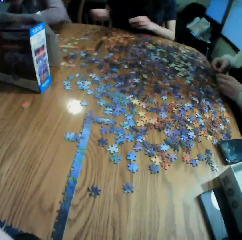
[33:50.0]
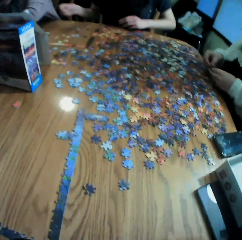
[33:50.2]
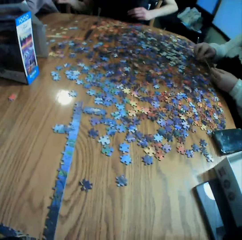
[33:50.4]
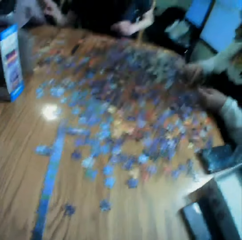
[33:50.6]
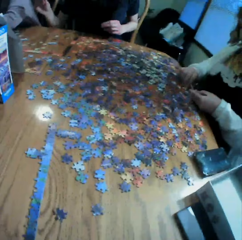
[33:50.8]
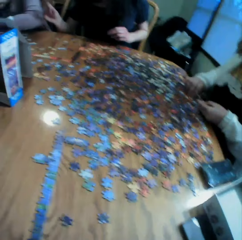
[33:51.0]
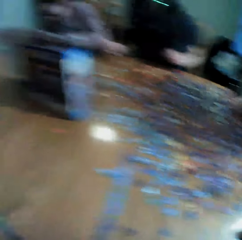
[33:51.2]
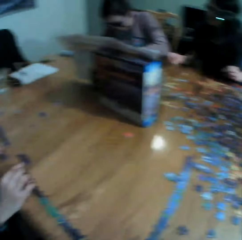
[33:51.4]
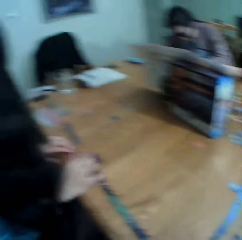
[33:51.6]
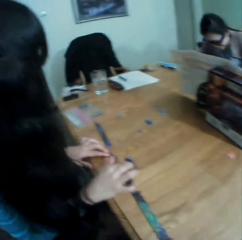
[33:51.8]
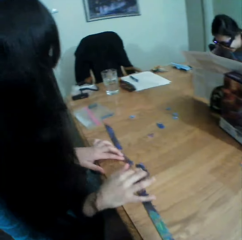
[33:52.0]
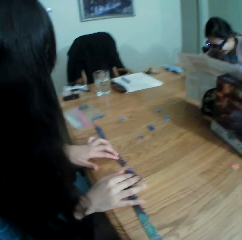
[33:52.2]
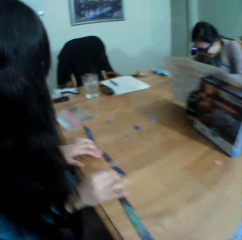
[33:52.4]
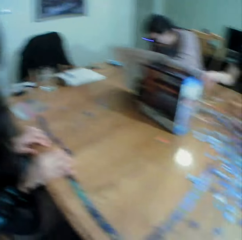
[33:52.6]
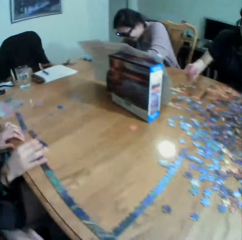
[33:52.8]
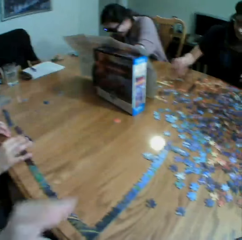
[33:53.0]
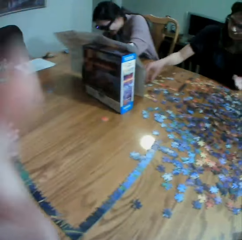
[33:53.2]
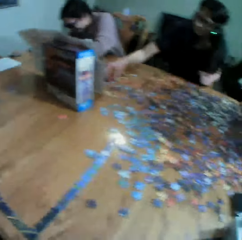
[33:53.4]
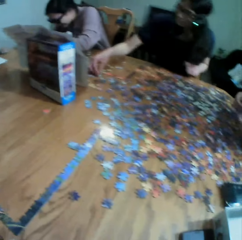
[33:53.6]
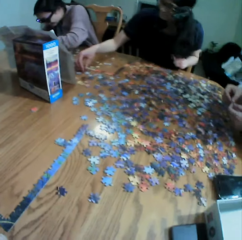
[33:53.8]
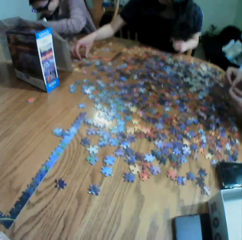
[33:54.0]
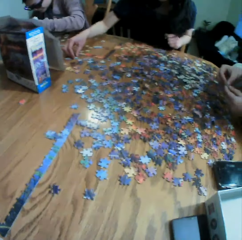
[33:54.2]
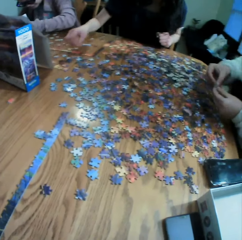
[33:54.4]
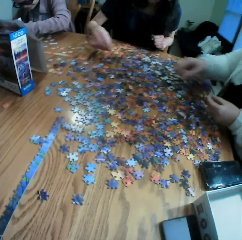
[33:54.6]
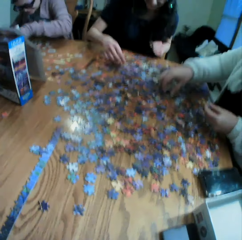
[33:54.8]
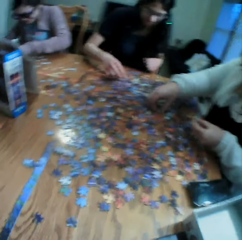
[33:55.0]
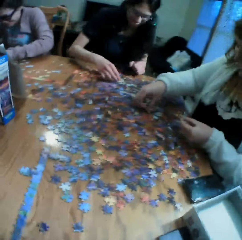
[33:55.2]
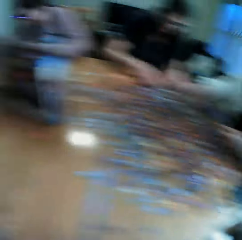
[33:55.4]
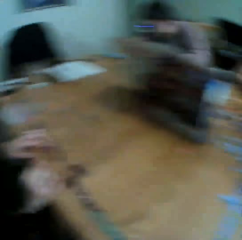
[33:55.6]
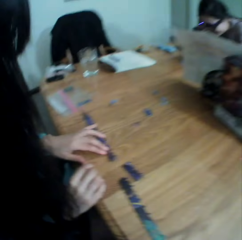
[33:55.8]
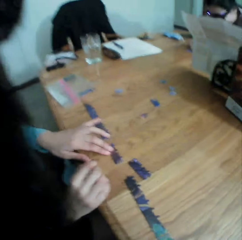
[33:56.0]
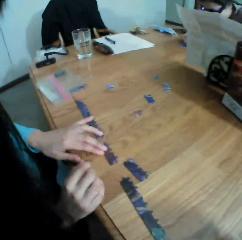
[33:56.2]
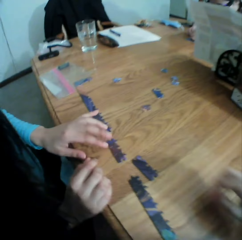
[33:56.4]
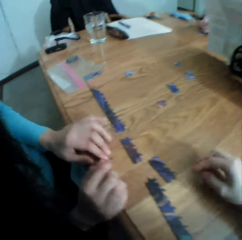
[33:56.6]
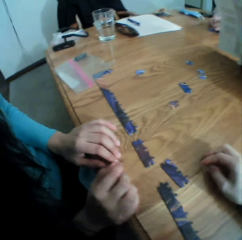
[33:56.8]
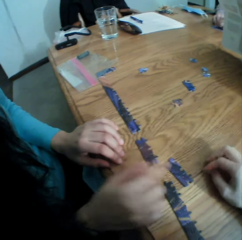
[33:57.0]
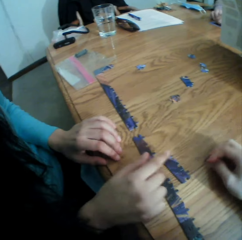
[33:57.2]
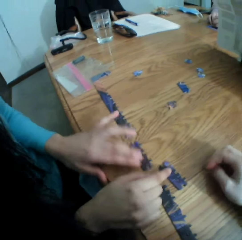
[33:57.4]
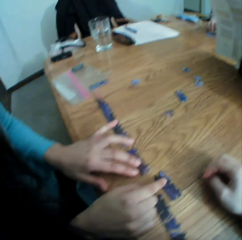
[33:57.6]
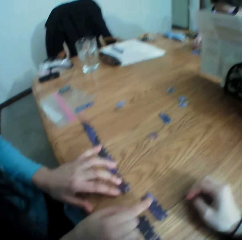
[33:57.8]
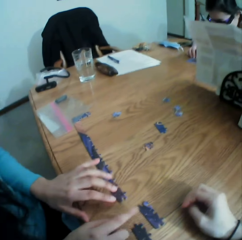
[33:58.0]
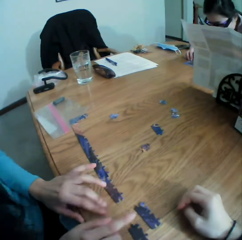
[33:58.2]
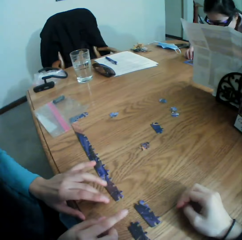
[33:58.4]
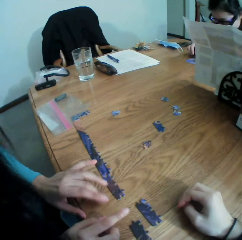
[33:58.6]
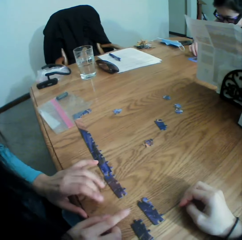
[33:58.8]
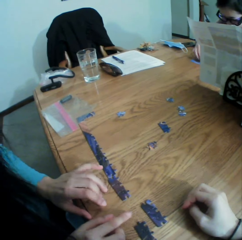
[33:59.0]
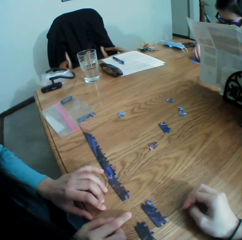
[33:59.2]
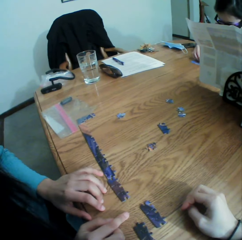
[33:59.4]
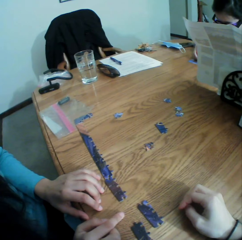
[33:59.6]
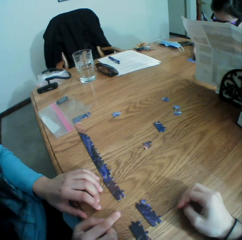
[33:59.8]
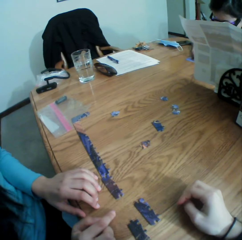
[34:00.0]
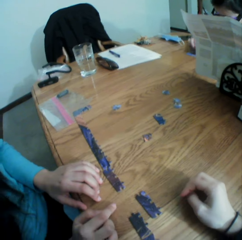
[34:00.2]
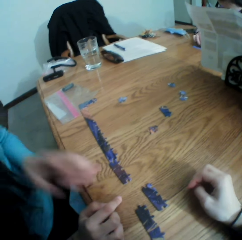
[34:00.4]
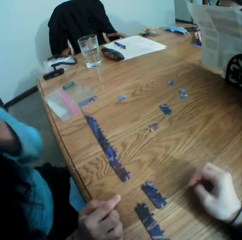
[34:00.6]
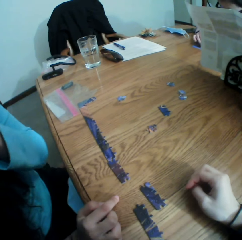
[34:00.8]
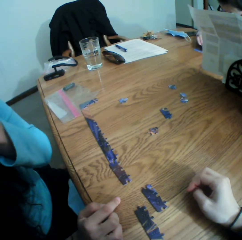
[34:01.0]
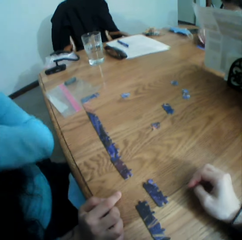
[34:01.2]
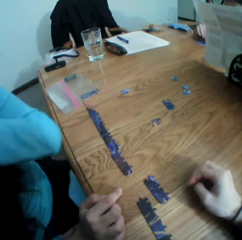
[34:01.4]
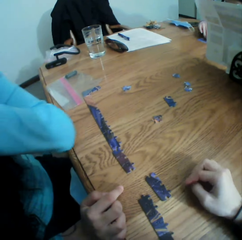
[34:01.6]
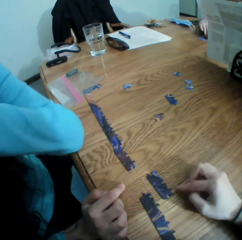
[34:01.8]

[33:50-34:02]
The camera wearer looks at a woman. They move the left hand. They adjust the camera. They look at the puzzle. The woman talks to the camera wearer. The camera wearer puts the hand on the table.

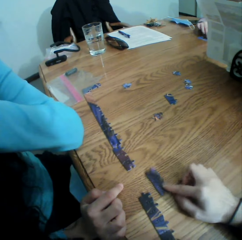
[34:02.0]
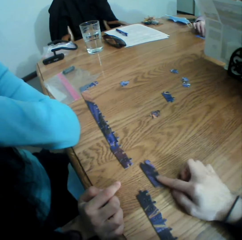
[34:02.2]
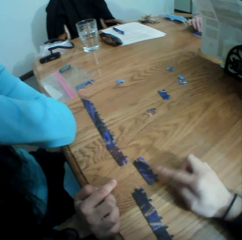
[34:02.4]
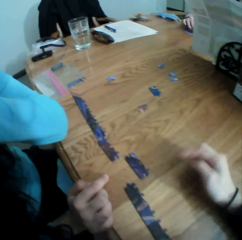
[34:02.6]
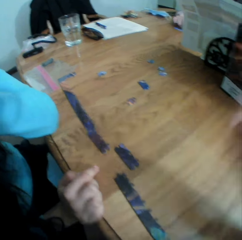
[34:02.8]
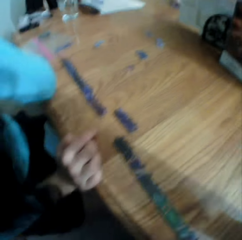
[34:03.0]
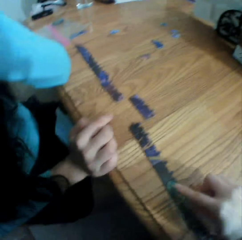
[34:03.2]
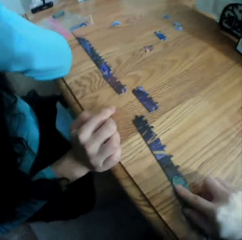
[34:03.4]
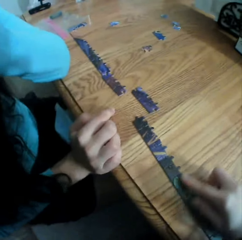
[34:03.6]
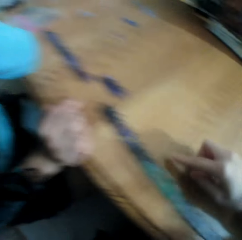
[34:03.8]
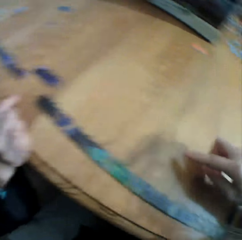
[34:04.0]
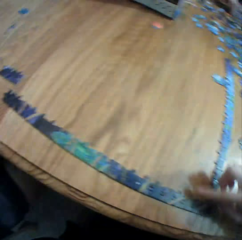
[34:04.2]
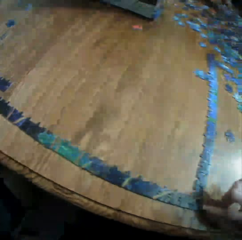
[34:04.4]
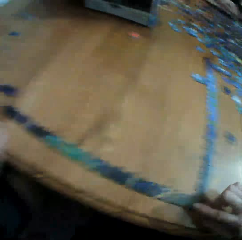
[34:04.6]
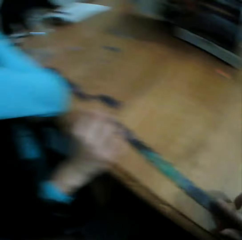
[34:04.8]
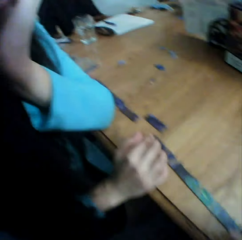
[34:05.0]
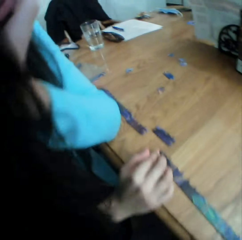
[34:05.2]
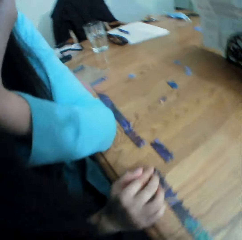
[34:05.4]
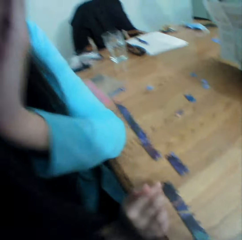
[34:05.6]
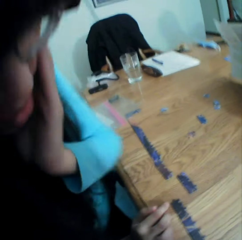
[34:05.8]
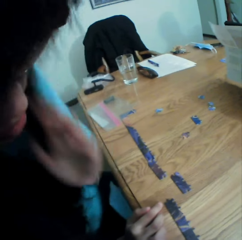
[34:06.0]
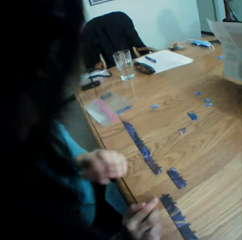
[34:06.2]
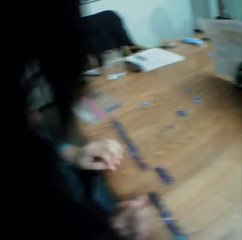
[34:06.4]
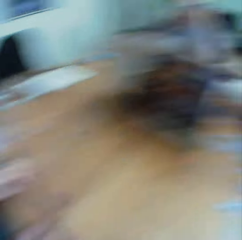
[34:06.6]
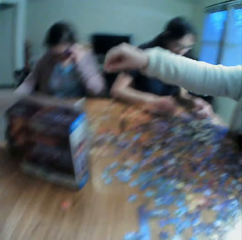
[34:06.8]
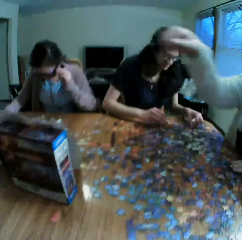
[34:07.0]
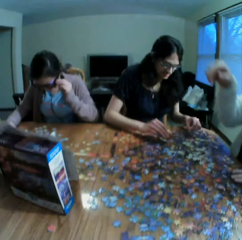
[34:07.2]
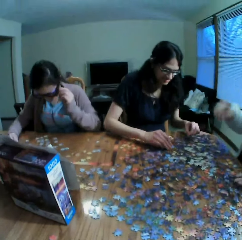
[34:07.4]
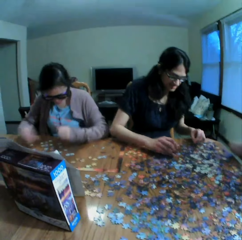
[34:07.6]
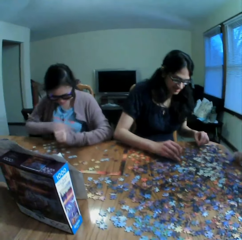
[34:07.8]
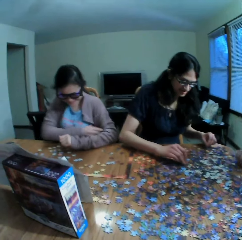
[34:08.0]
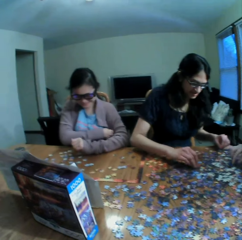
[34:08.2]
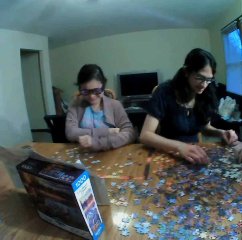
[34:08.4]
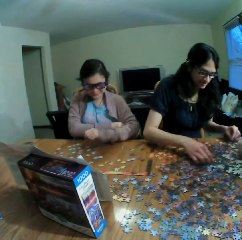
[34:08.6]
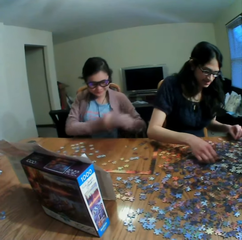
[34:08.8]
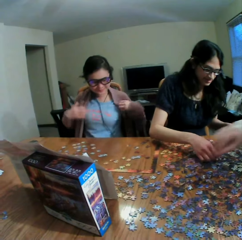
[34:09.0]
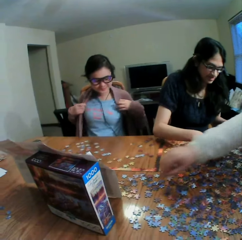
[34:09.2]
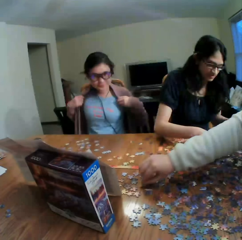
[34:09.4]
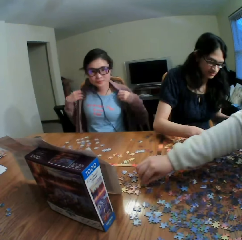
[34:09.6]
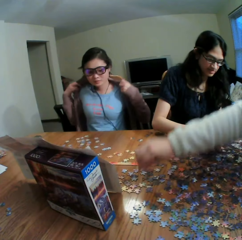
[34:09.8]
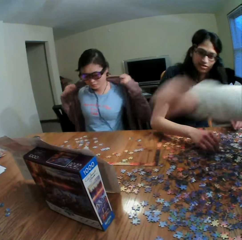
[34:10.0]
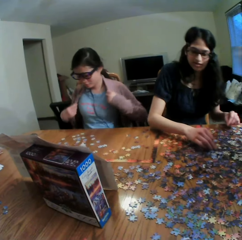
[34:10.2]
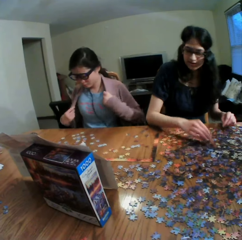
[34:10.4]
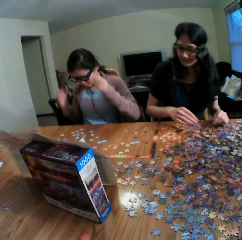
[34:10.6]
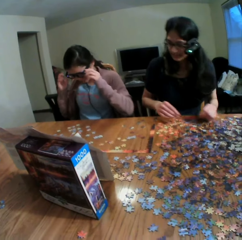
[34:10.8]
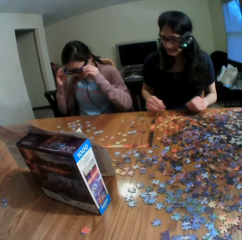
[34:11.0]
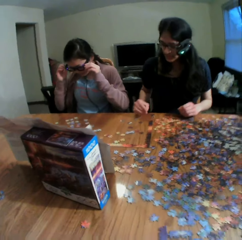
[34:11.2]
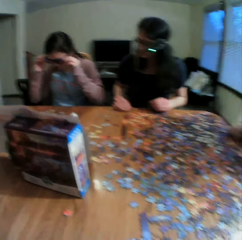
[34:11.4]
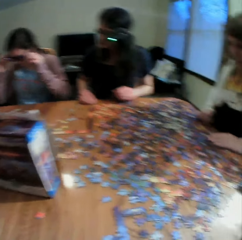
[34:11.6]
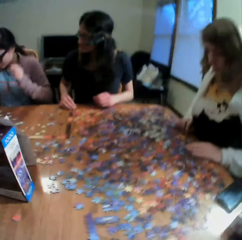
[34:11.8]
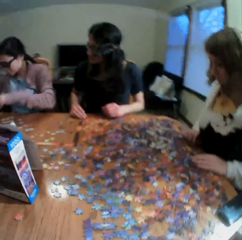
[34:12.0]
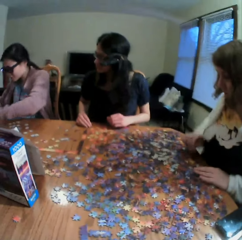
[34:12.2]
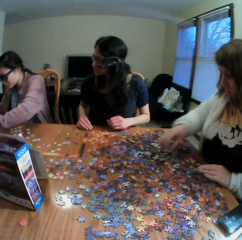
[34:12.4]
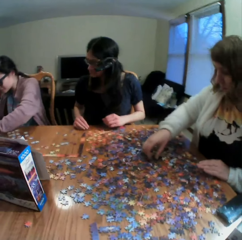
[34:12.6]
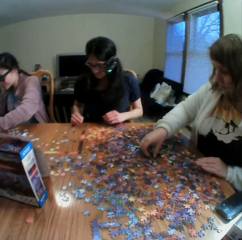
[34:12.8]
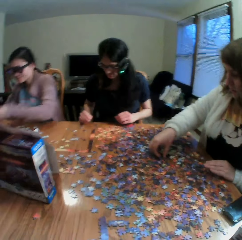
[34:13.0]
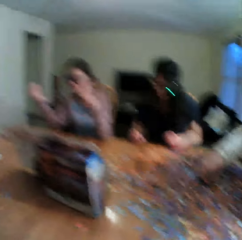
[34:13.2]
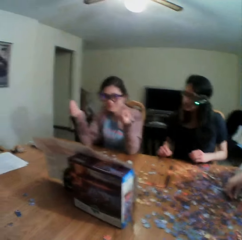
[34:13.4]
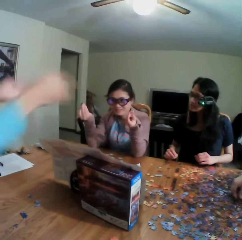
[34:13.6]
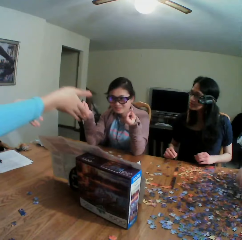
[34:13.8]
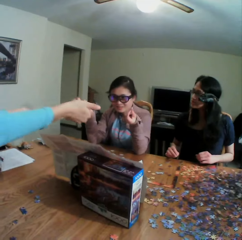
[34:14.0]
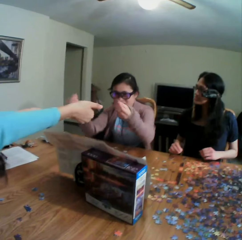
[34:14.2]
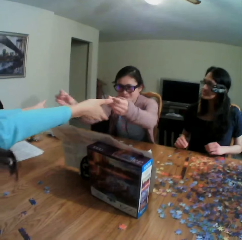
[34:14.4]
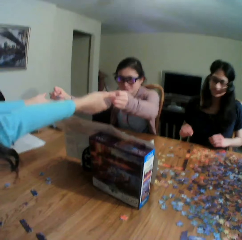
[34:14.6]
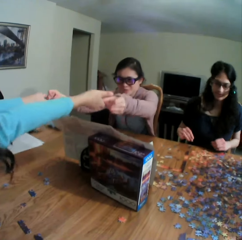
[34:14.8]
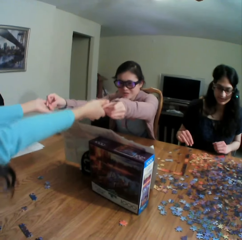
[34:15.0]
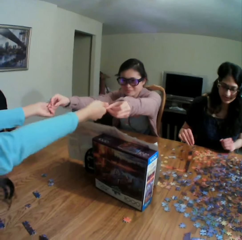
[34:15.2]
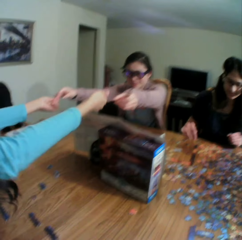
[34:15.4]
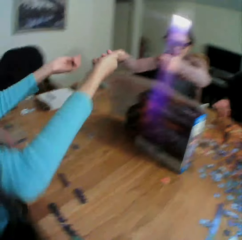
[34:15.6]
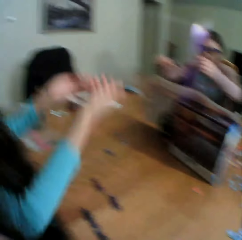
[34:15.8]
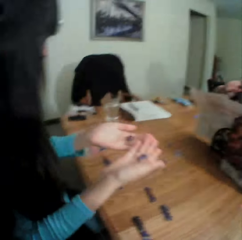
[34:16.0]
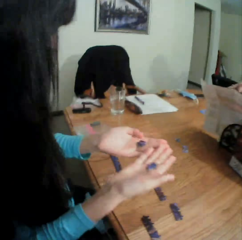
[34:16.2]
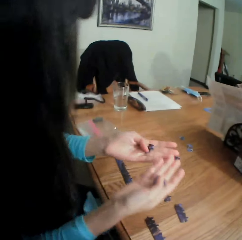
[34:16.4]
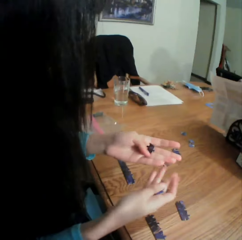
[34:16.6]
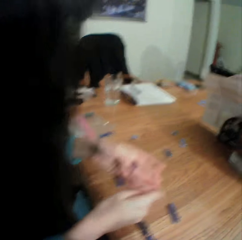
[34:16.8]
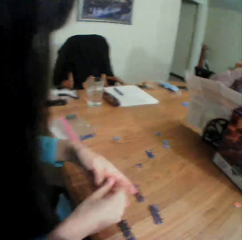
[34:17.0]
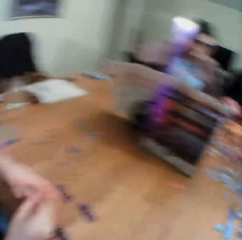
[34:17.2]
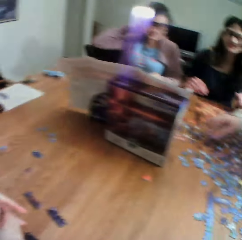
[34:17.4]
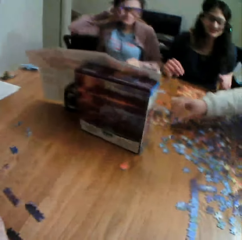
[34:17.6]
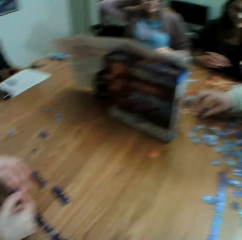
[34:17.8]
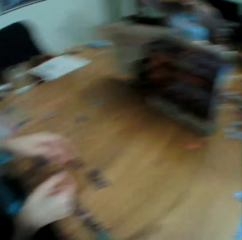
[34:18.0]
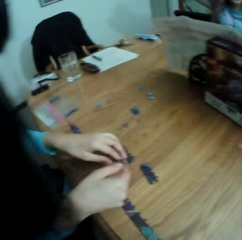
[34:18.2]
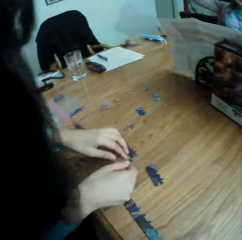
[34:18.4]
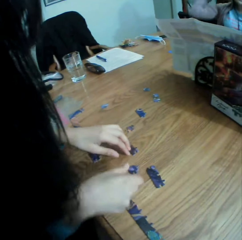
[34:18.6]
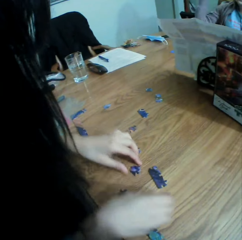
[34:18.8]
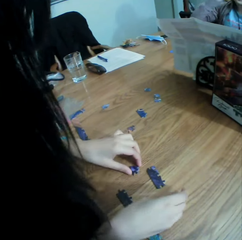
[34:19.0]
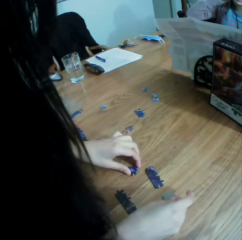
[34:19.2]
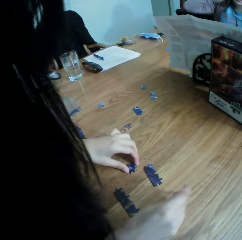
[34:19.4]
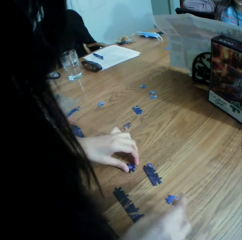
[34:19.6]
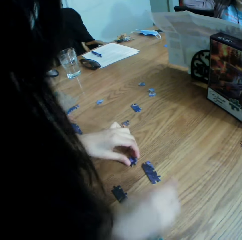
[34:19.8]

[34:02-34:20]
The camera wearer moves a puzzle on the table. They touch the clipart. They adjust the camera. They point at the puzzles. They talk to a woman. They look at the woman. The woman talks to the camera wearer. The camera wearer looks at the colleagues. The woman converses to the colleagues. Another lady talks. The camera wearer looks at another woman. The other woman hands the first woman puzzles. The camera wearer looks at the puzzles. They look at the table.
